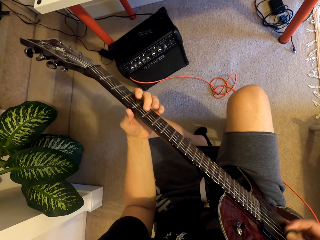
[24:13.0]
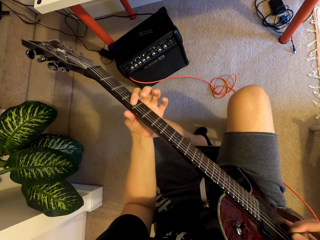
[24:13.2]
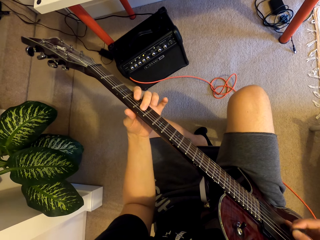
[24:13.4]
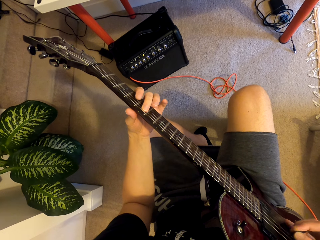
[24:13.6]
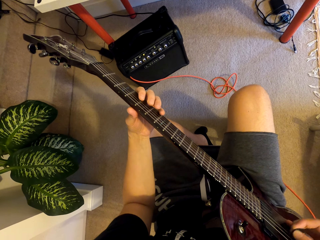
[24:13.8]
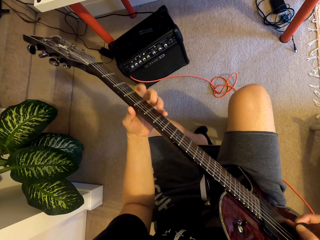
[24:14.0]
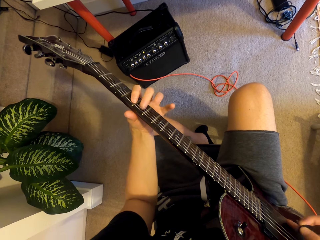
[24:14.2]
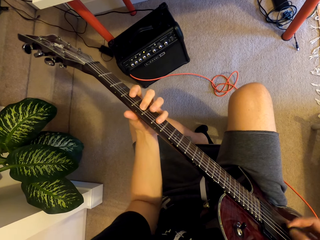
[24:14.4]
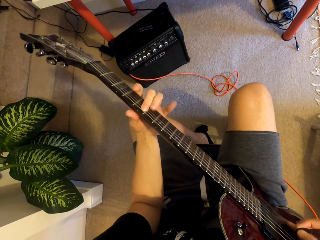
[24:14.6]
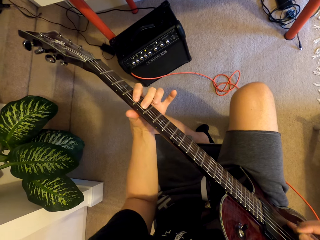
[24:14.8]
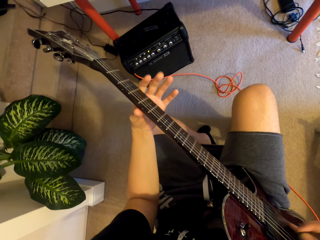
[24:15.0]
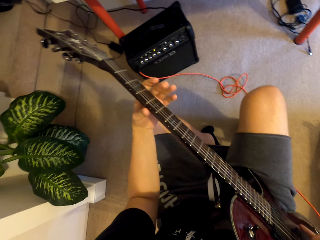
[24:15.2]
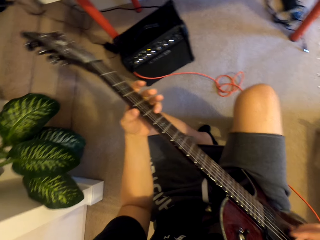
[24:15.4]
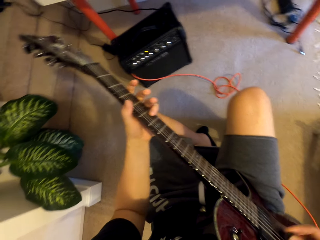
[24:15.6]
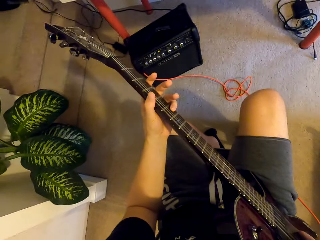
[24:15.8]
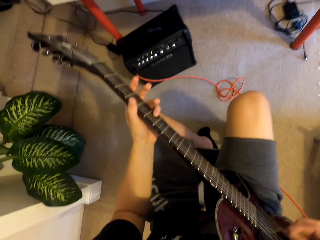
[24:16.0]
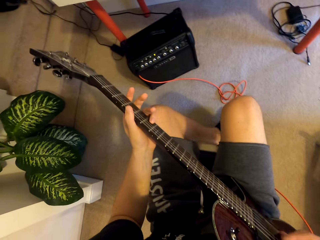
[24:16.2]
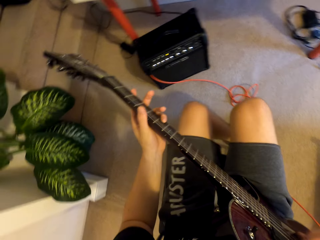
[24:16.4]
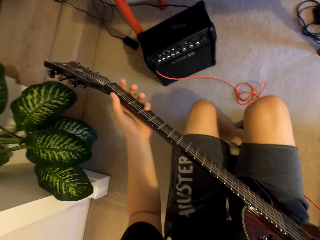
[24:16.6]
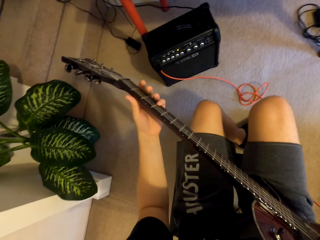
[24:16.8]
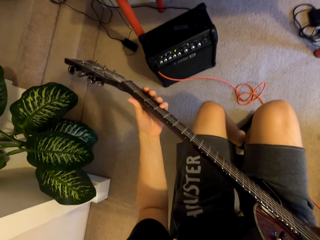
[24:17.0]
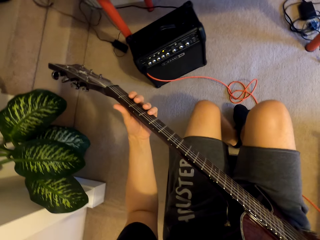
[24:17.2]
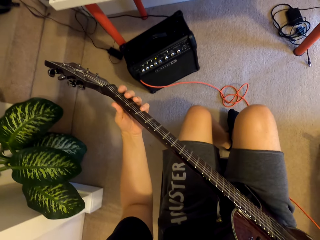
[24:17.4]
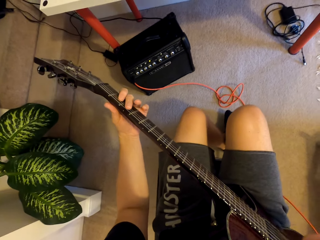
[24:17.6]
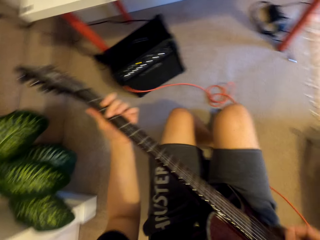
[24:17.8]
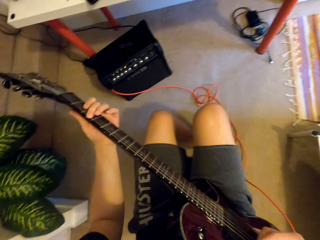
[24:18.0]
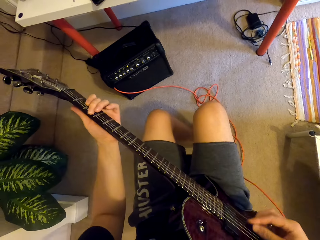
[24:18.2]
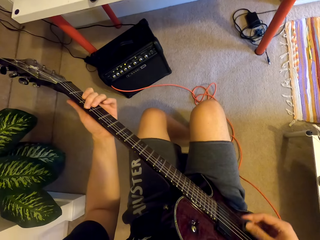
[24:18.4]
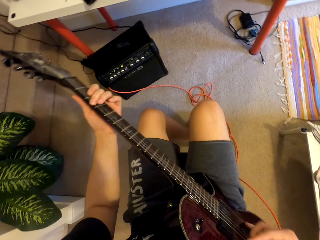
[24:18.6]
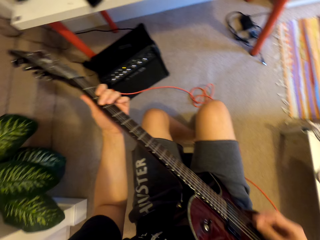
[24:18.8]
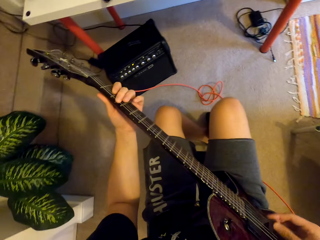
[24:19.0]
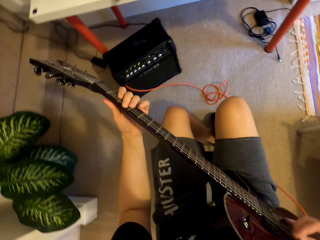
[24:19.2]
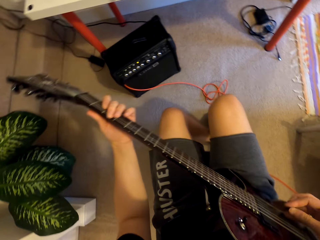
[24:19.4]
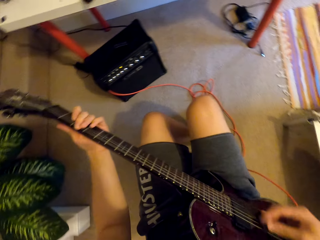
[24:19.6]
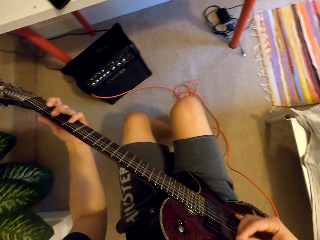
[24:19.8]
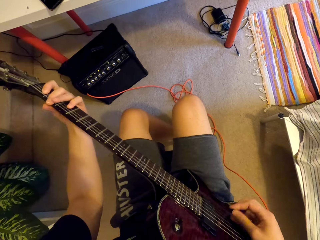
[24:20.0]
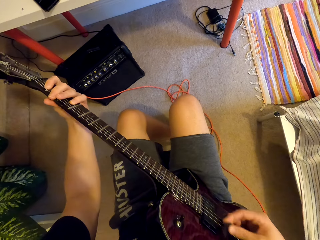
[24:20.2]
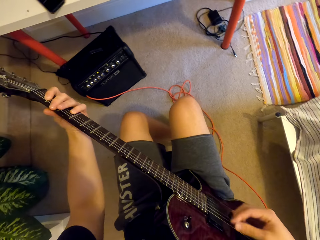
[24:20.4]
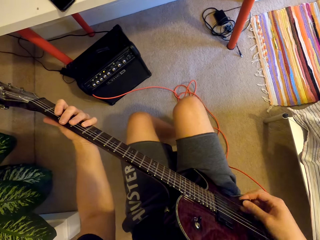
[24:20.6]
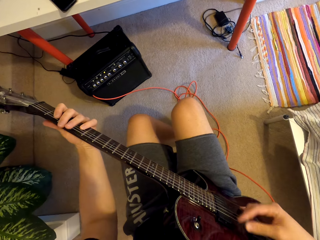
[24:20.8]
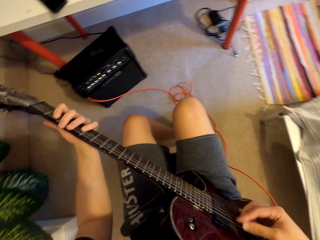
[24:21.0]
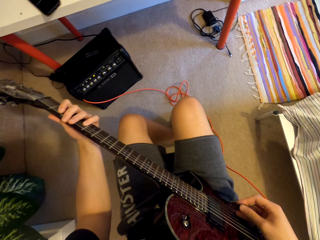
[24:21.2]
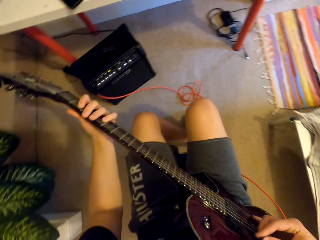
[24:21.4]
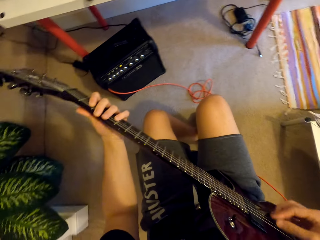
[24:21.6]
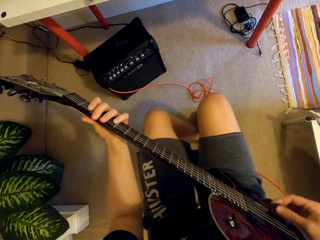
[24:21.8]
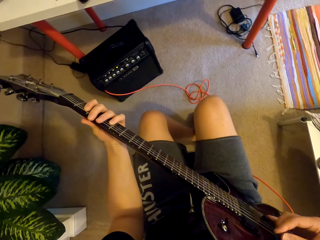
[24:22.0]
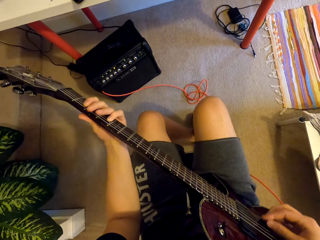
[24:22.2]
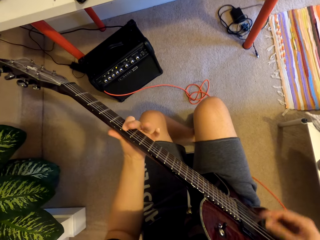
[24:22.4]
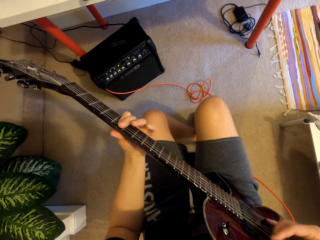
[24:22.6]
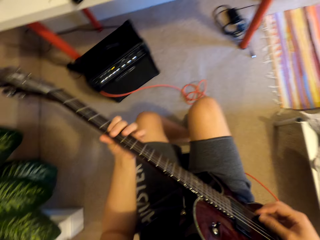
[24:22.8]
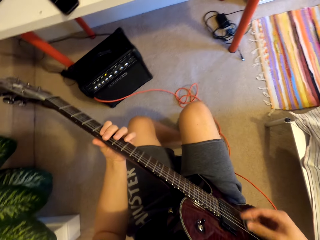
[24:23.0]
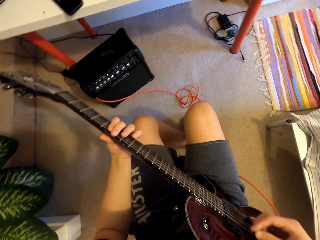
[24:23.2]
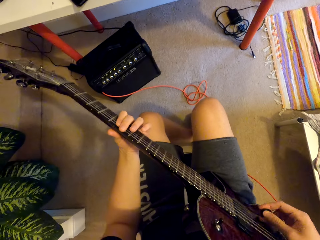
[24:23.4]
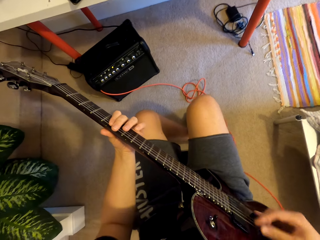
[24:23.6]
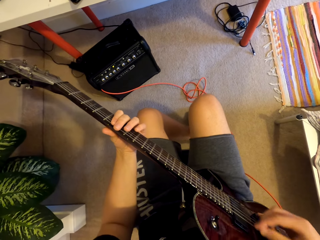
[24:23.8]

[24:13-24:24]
The camera wearer steps on his leg. He plays a guitar with both hands.

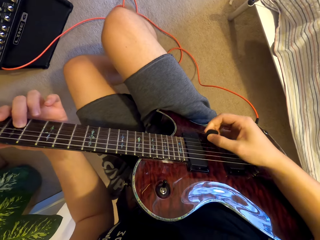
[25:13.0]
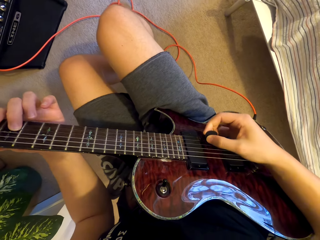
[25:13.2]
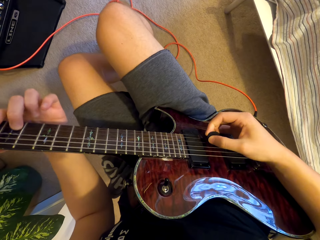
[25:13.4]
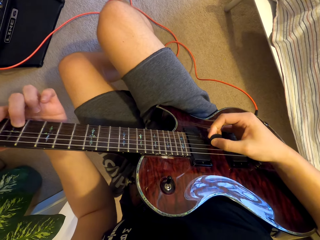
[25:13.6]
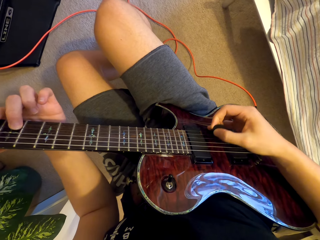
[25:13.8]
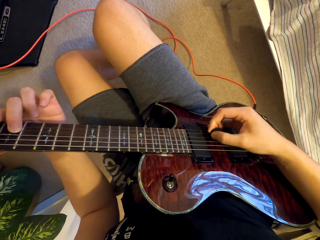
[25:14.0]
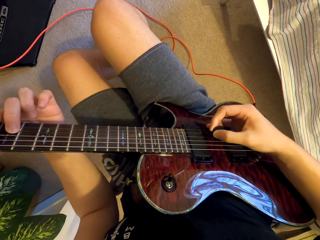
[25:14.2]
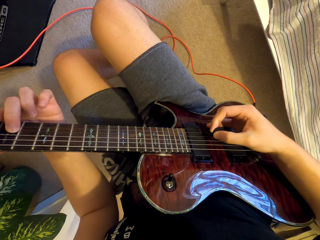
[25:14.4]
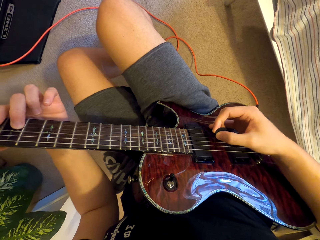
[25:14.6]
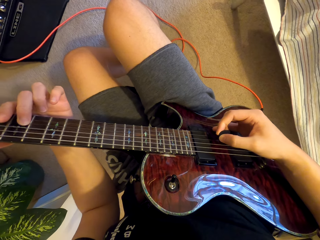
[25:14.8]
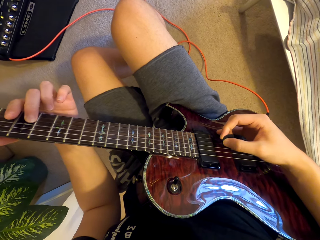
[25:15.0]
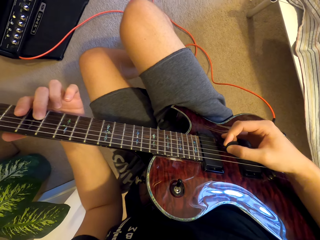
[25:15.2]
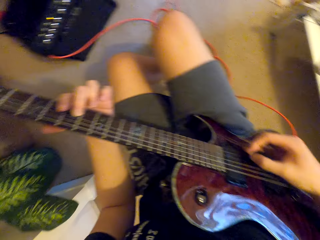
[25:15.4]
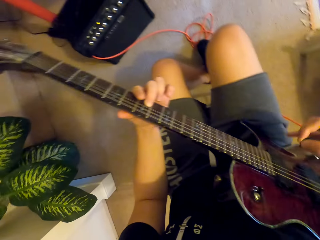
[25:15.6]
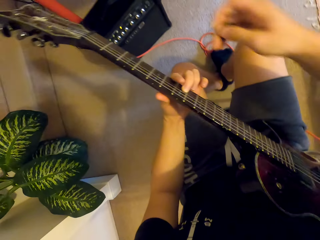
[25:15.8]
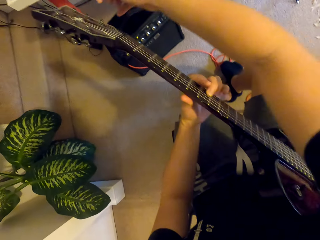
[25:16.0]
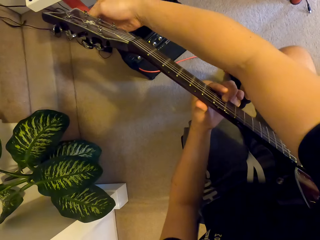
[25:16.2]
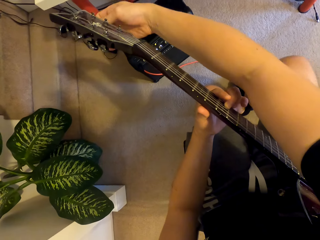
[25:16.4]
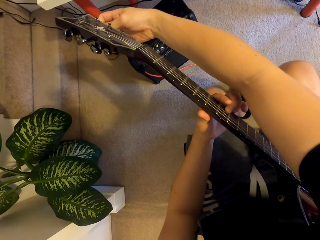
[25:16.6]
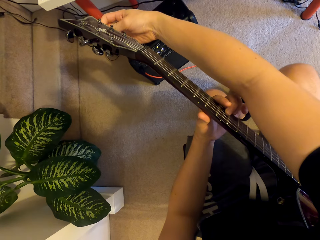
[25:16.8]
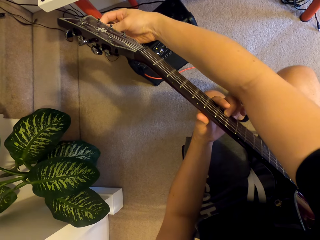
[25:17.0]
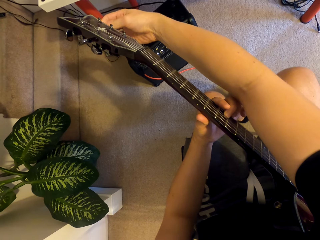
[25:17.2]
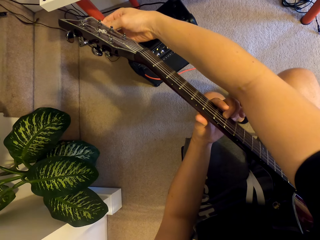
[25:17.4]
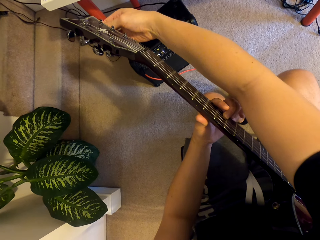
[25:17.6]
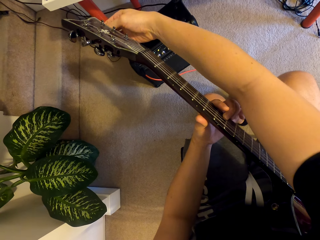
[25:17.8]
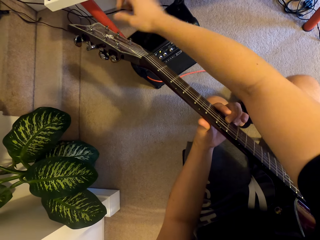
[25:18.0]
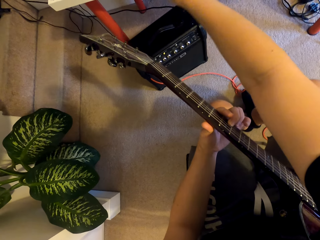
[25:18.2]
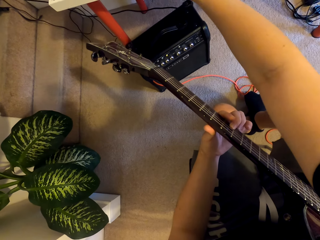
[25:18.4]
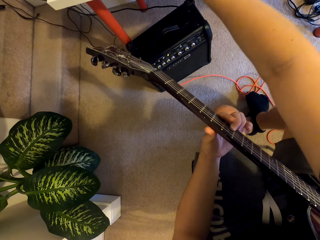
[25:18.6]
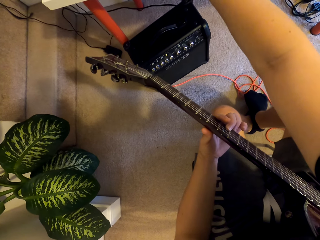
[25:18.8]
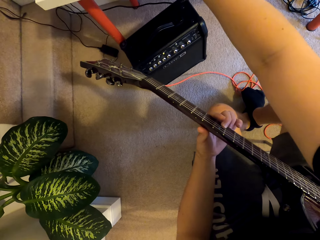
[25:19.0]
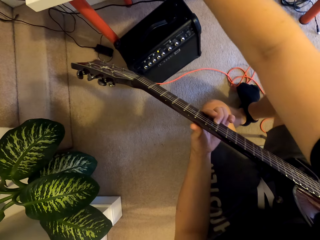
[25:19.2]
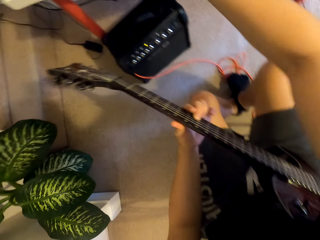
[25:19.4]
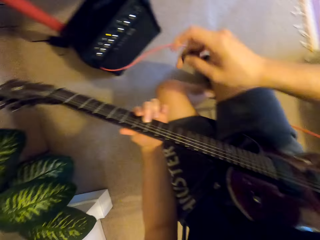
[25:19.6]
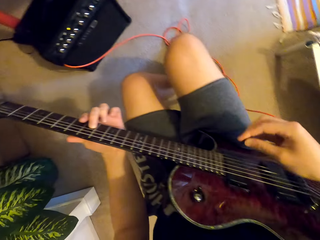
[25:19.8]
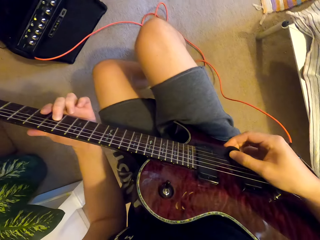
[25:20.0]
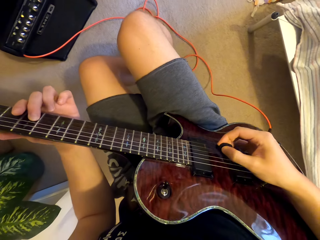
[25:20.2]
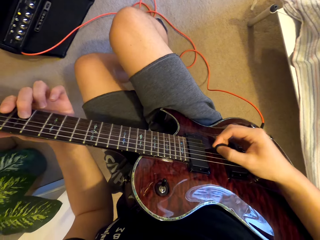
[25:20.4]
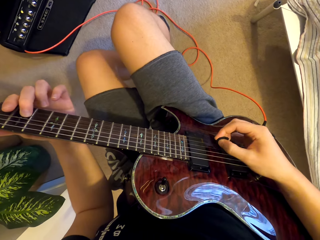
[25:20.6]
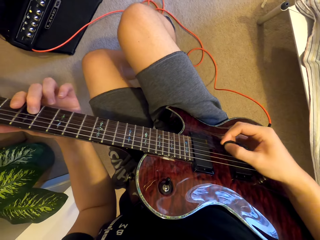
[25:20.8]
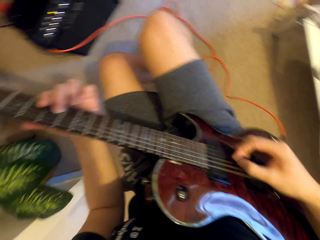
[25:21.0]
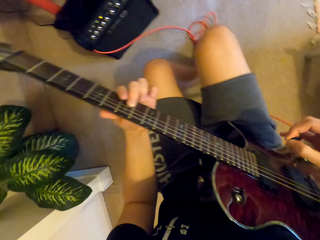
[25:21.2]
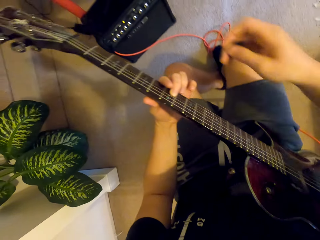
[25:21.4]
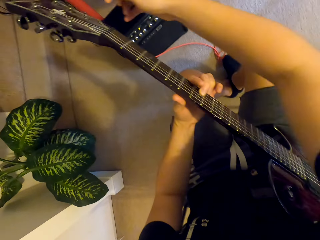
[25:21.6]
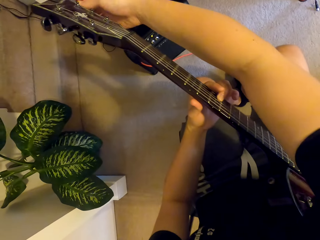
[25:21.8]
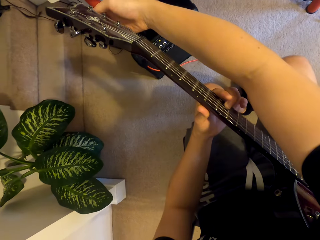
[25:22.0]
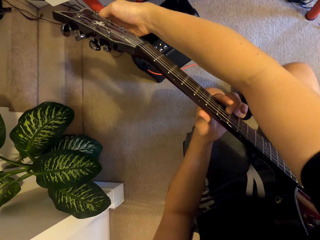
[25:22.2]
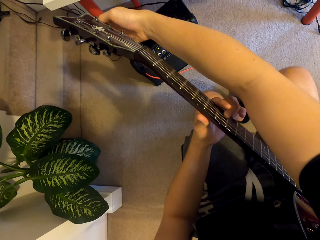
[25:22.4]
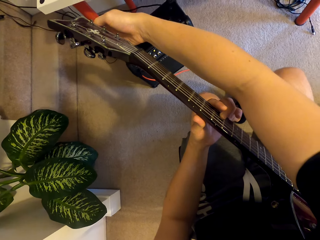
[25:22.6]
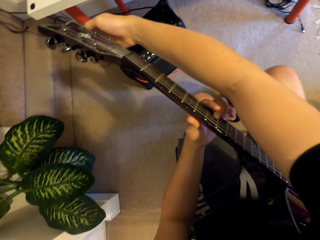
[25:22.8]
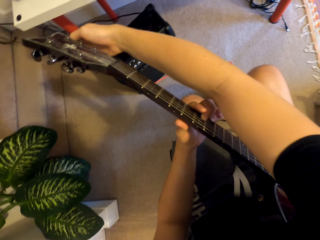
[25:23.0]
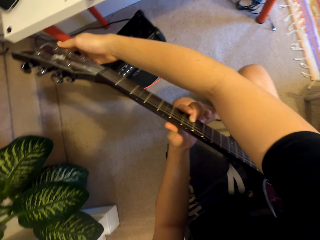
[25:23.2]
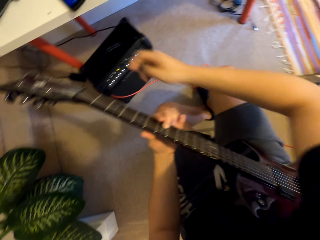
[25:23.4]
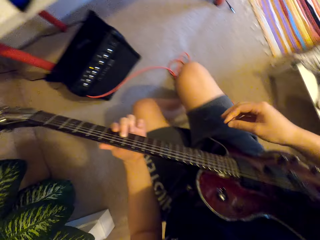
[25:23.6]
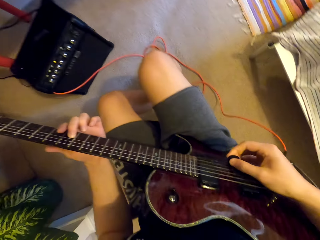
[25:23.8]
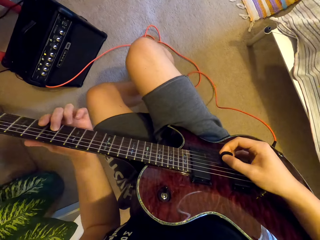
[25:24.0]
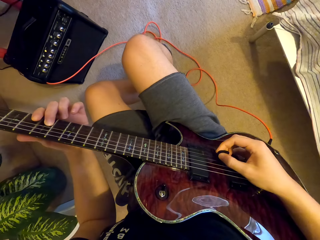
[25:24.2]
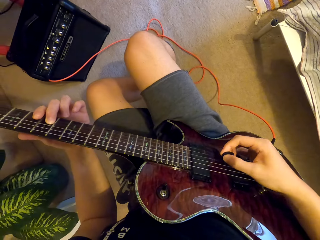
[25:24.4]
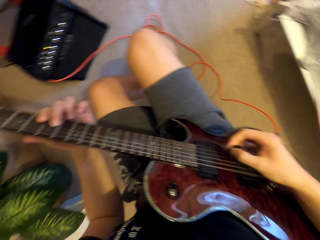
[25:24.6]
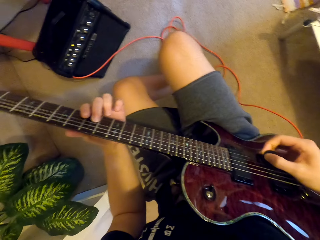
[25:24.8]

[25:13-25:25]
The camera wearer plays a guitar with both hands. He pulls his hand off the guitar. He plays the guitar with both hands. He adjusts the guitar's tuner. He pulls his hand off the guitar. He stretches the right hand. He plays the guitar with both hands. He adjusts the guitar's tuner. He pulls his hand off the guitar. He plays the guitar.
